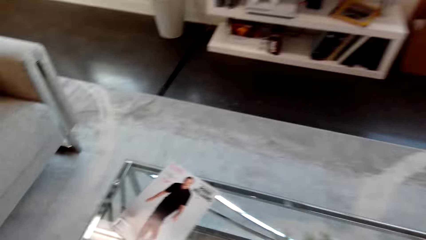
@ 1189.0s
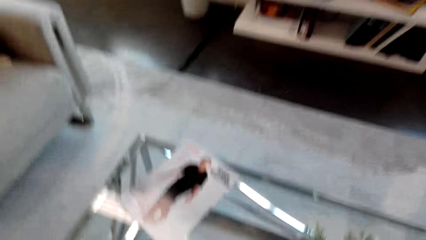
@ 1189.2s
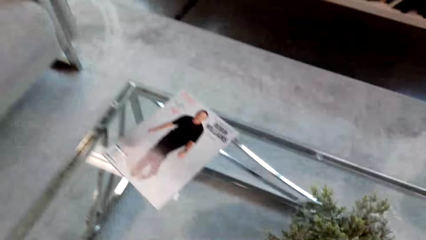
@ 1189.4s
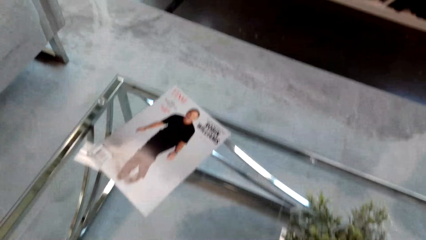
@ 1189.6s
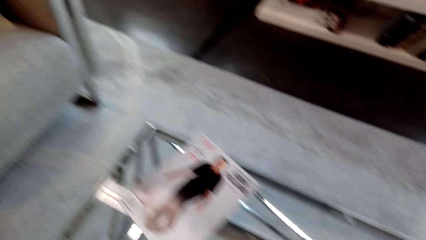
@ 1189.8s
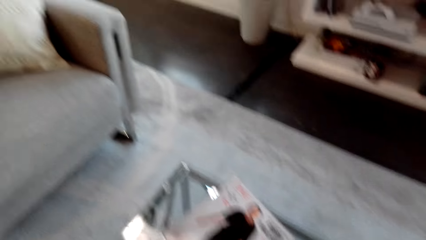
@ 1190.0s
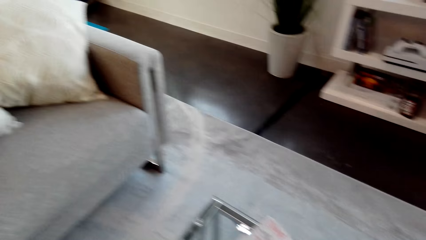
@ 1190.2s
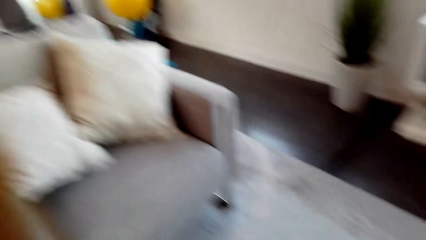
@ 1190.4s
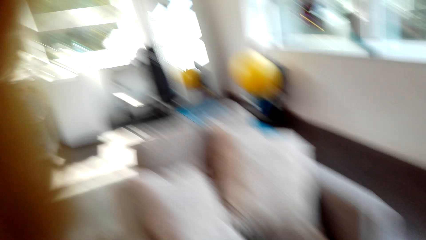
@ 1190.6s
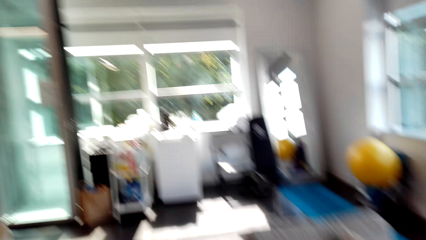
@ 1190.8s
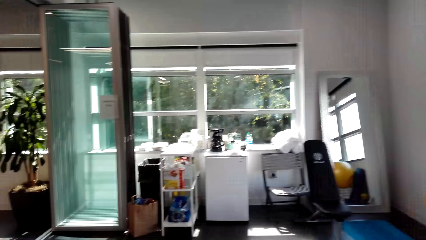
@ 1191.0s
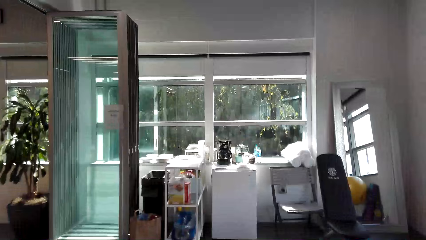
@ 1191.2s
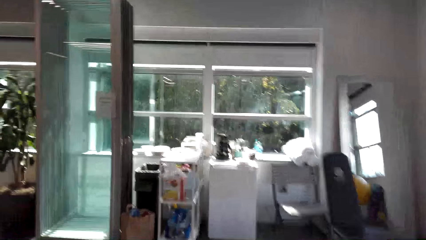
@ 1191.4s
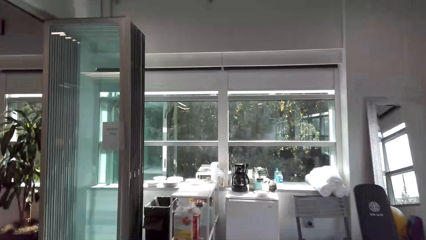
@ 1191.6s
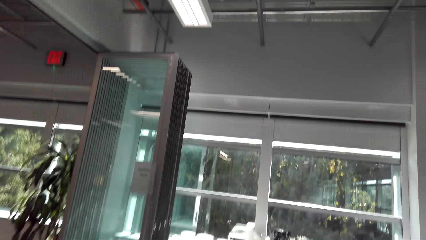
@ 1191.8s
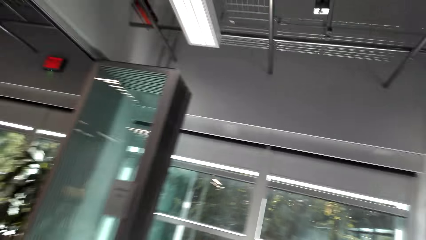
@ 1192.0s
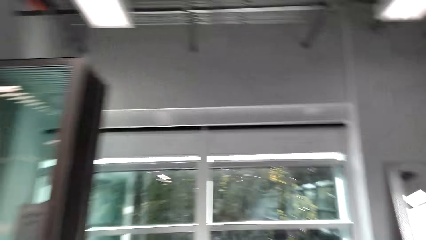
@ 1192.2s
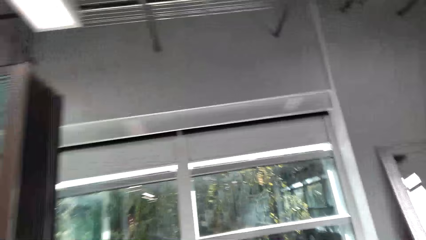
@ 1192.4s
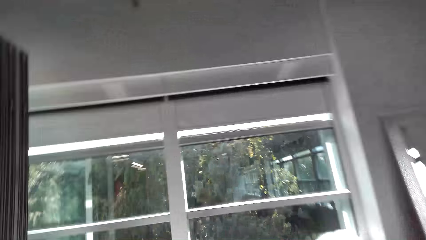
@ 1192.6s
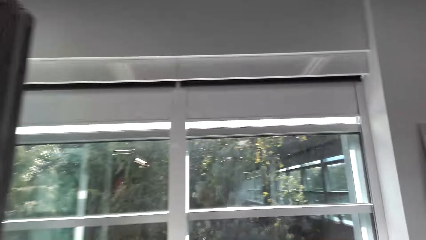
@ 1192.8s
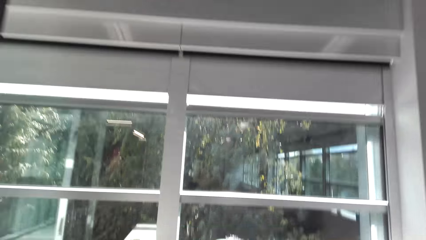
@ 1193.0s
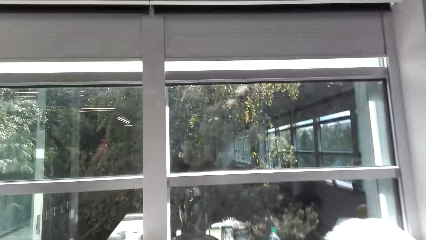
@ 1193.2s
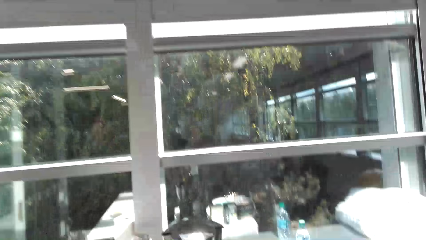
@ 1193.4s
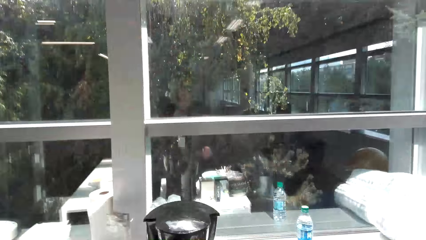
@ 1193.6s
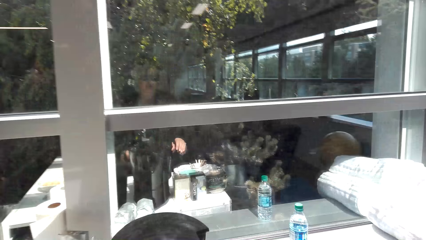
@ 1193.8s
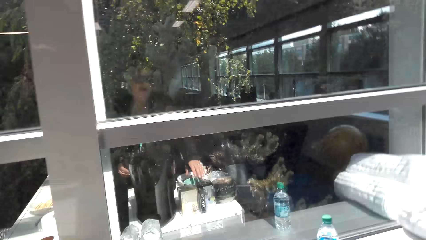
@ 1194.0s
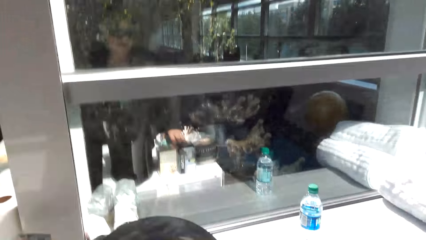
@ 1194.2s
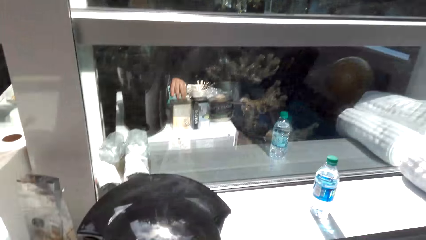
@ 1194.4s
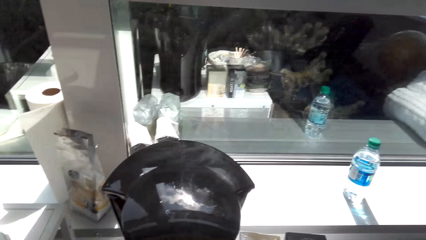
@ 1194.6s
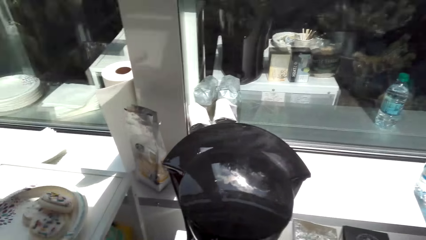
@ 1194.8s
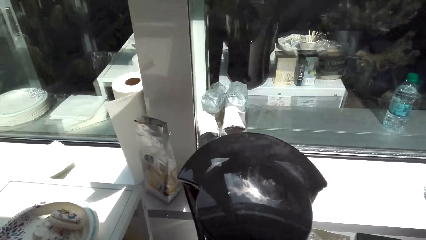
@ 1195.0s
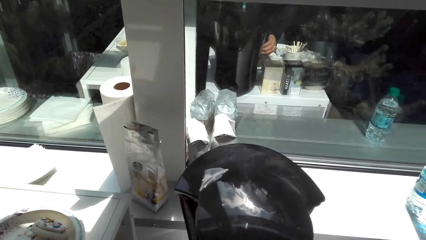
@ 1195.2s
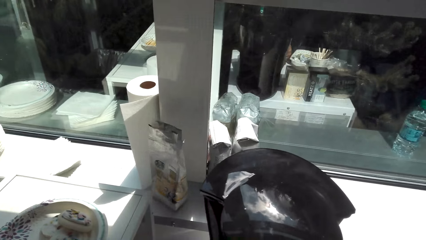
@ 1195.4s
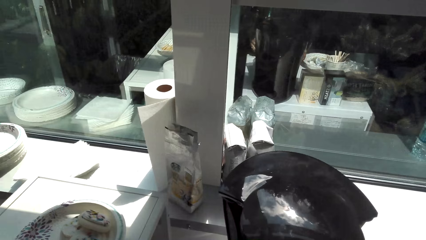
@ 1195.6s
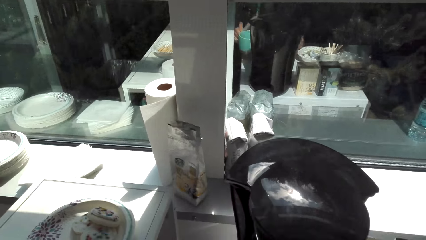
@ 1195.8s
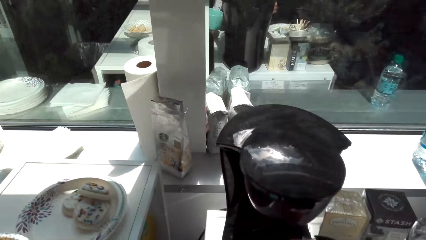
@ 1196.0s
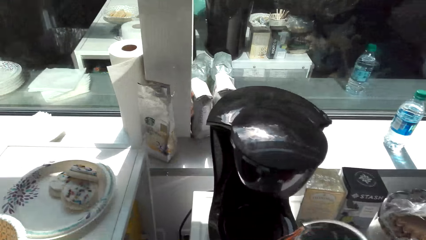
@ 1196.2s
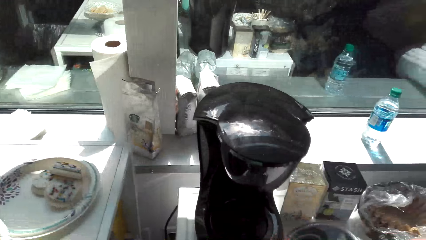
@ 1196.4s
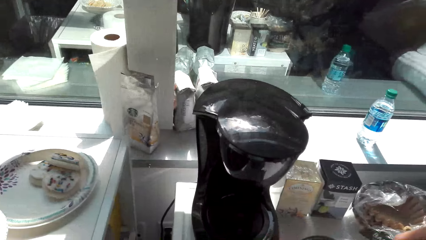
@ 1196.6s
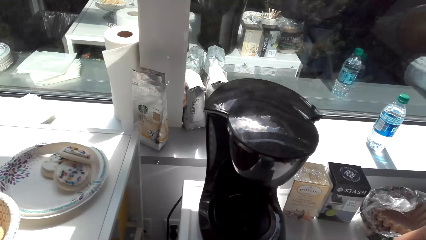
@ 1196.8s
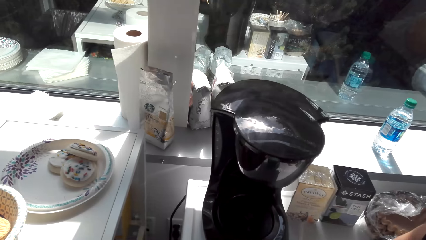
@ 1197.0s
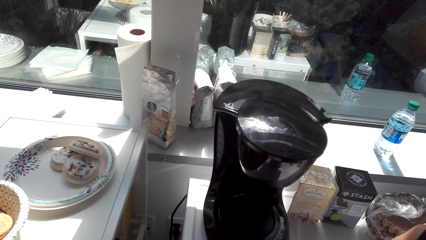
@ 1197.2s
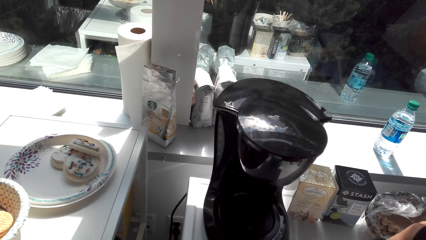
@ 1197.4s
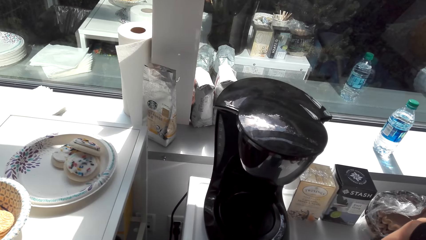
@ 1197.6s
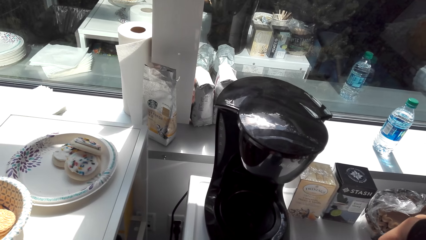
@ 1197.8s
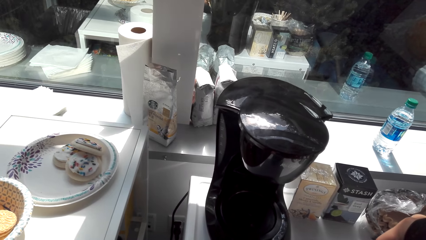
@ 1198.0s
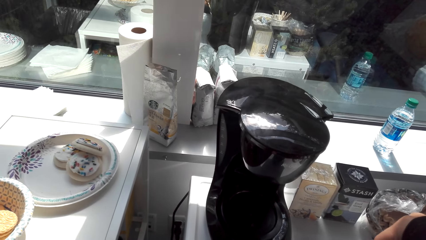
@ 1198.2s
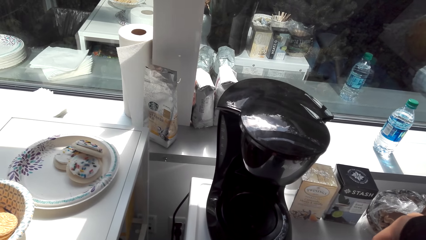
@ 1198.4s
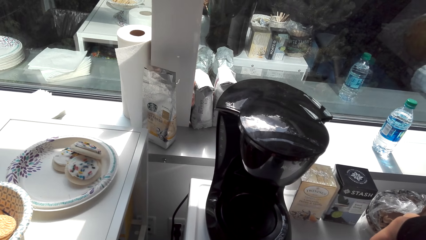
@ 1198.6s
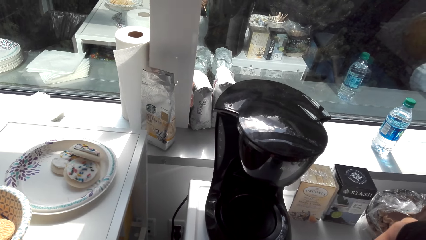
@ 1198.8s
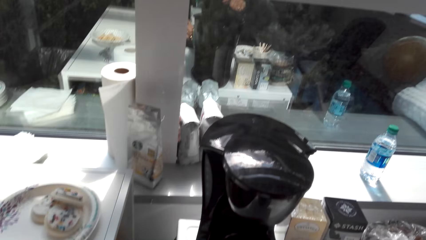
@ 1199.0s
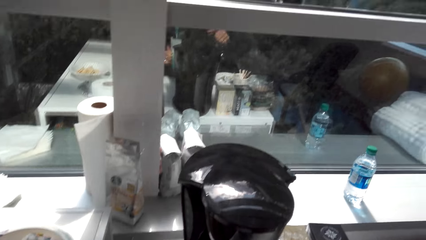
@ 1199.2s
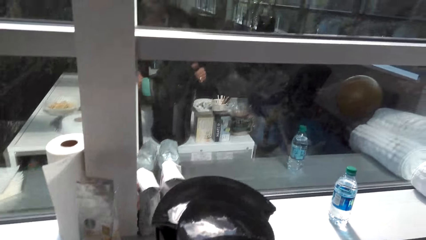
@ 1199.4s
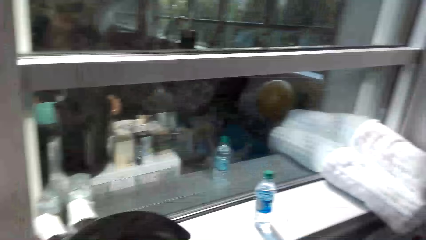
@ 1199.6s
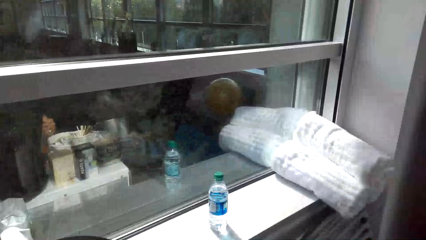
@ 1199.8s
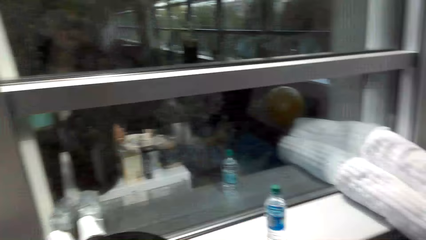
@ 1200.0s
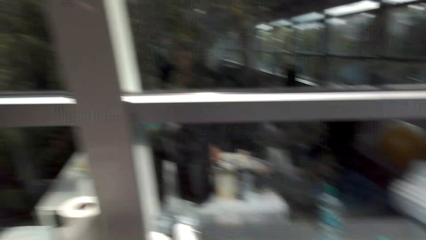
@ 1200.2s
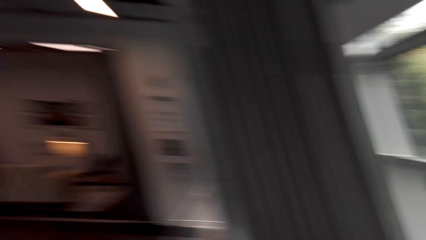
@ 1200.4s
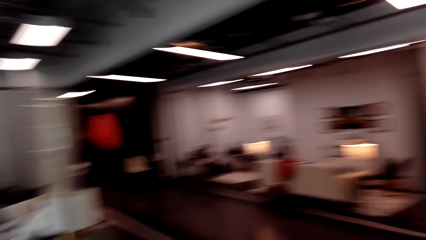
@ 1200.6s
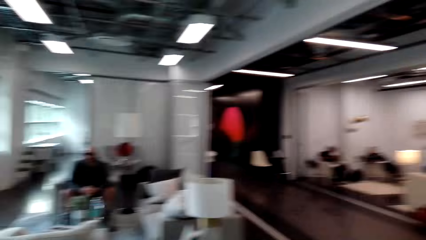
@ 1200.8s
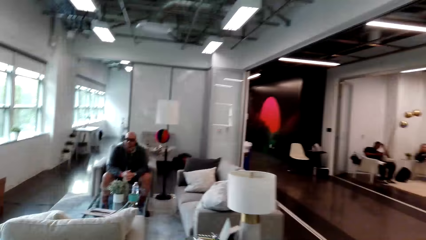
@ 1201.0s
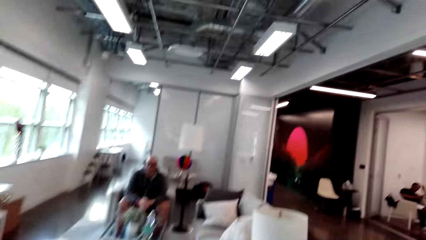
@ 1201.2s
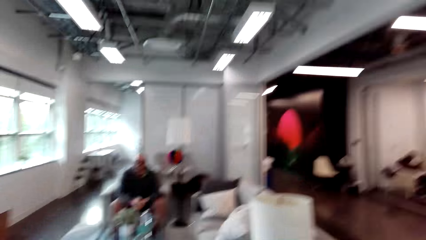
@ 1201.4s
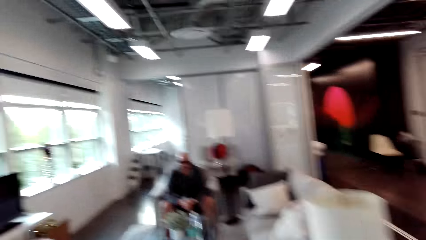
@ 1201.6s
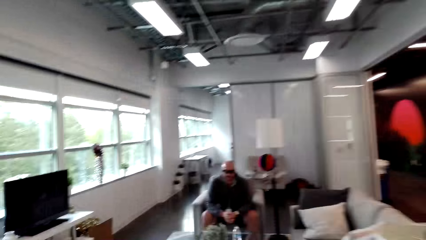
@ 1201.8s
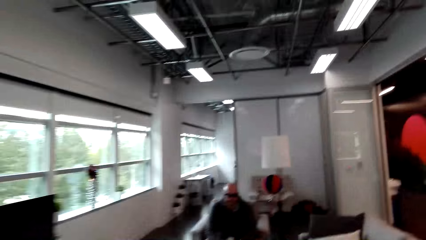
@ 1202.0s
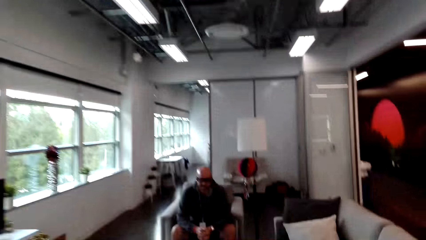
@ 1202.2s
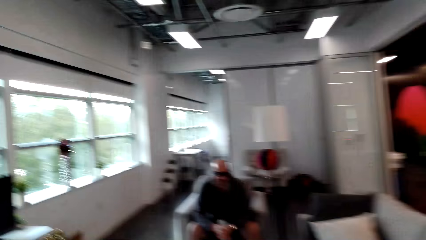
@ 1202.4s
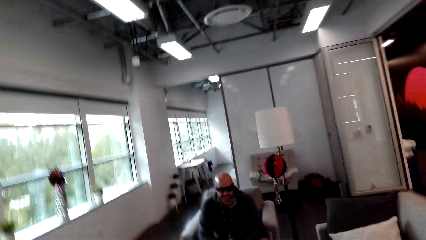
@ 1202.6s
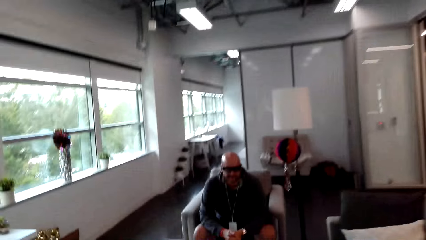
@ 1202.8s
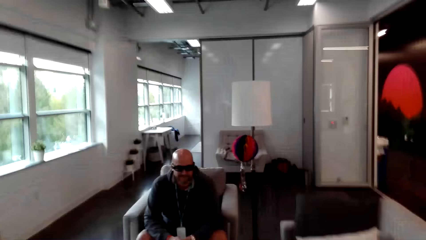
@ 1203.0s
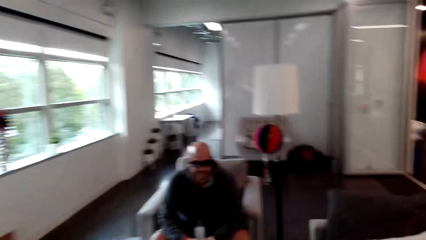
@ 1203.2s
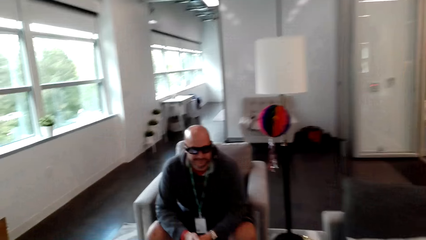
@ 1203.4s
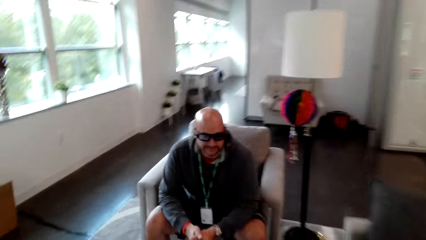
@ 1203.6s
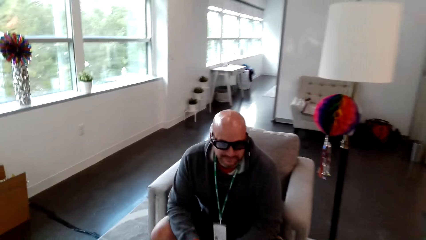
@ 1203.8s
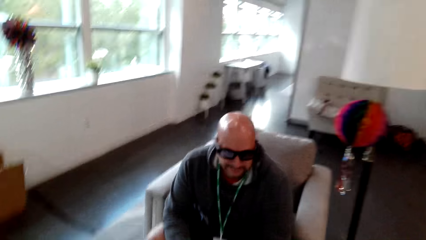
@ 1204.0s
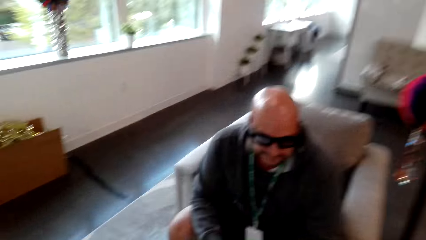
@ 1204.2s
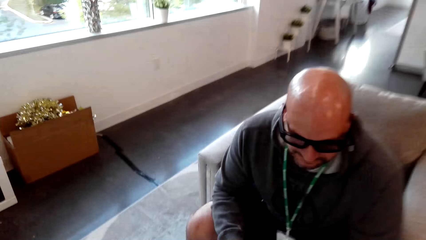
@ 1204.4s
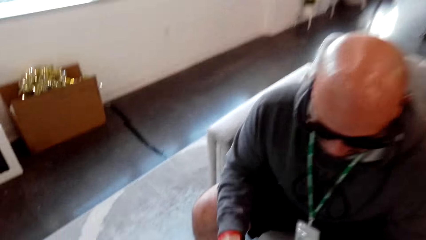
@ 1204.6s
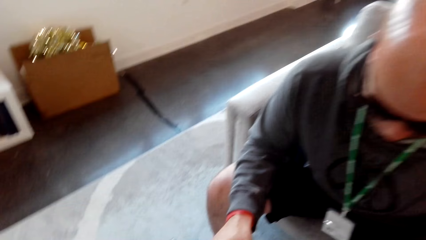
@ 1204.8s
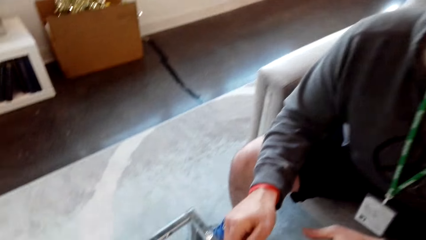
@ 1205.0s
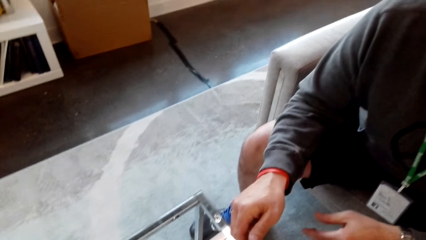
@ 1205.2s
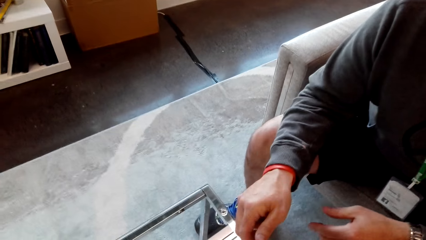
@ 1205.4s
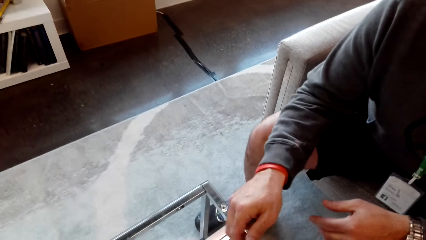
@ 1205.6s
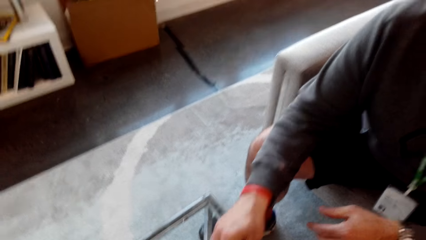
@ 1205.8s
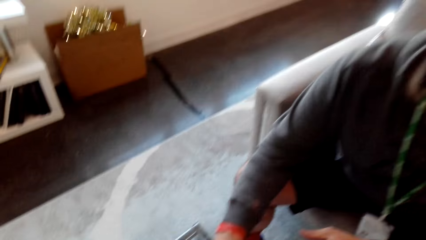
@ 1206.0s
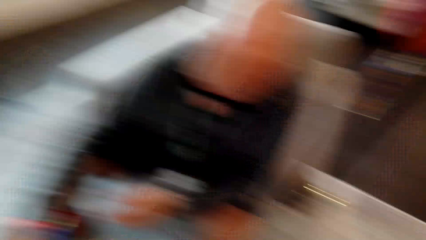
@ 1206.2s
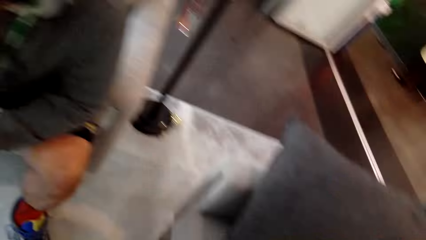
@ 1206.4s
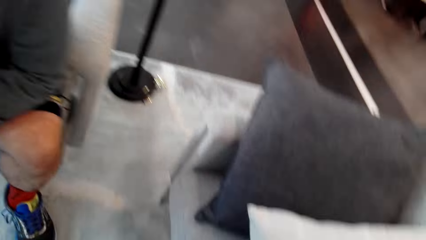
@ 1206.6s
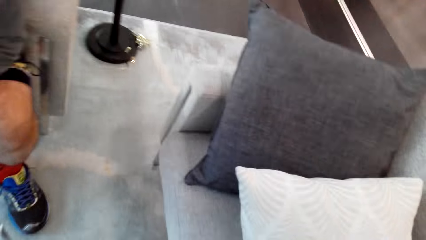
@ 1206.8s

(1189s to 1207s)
The camera wearer looks around. They walk around the living room. They move the cap. They put coffee in the cup from the coffee maker. They walk around. They walk towards a person. They give the person the cup of coffee. They look around.
